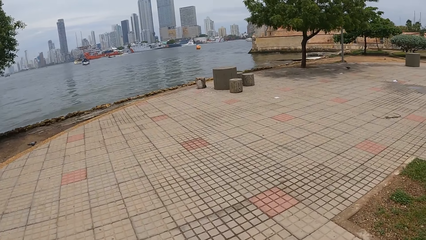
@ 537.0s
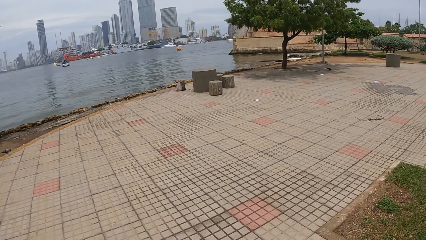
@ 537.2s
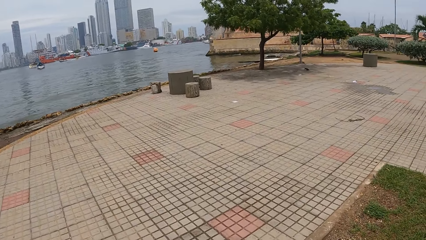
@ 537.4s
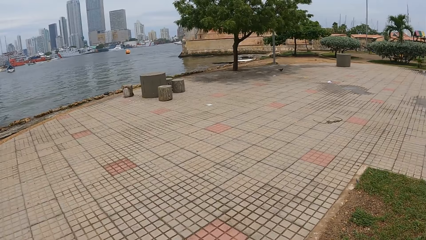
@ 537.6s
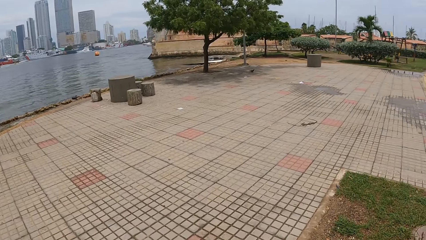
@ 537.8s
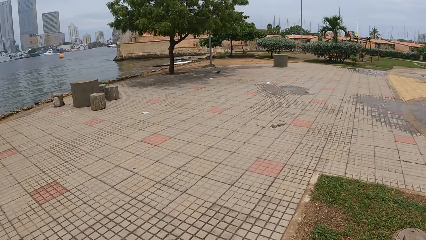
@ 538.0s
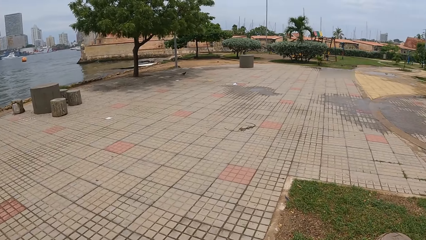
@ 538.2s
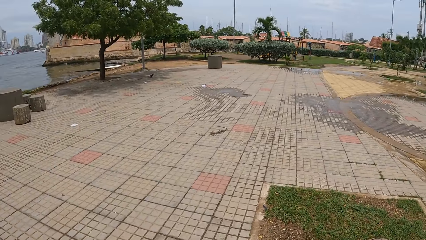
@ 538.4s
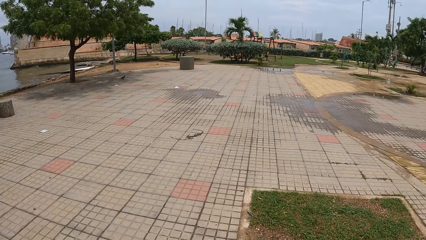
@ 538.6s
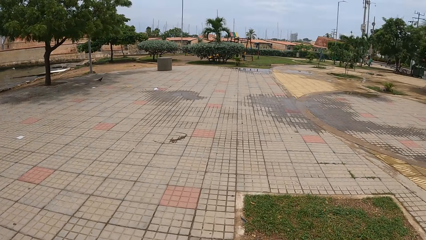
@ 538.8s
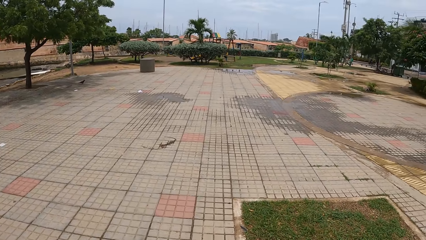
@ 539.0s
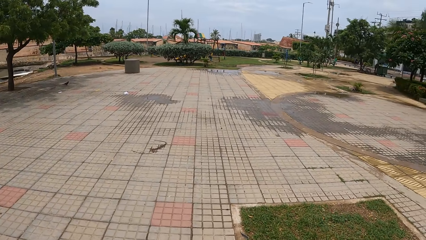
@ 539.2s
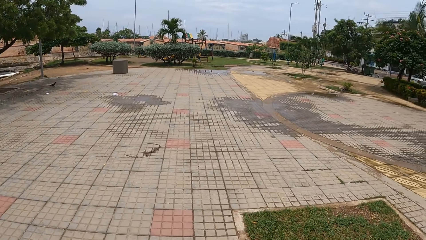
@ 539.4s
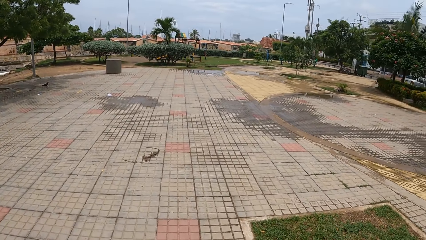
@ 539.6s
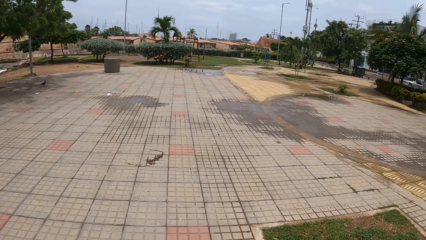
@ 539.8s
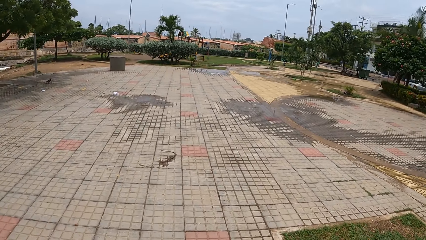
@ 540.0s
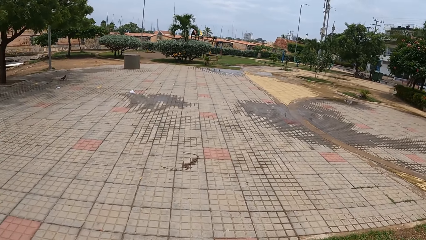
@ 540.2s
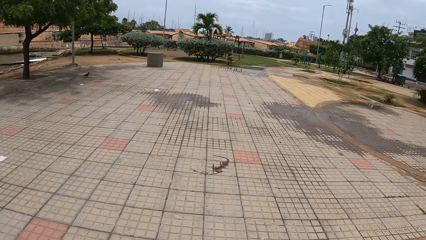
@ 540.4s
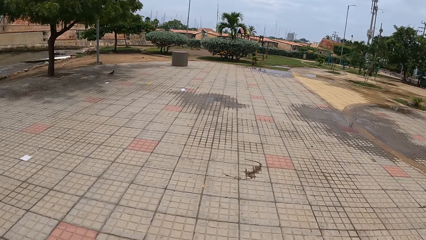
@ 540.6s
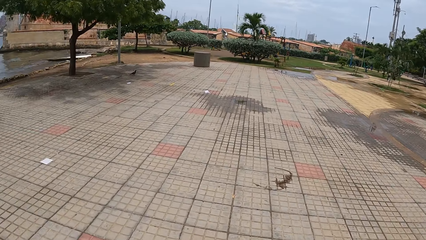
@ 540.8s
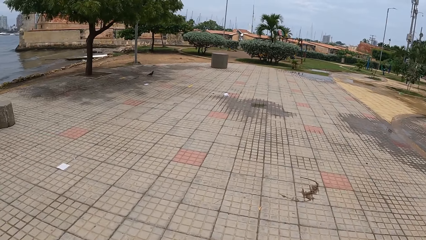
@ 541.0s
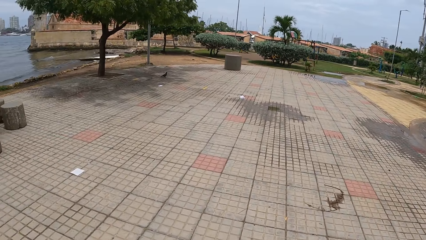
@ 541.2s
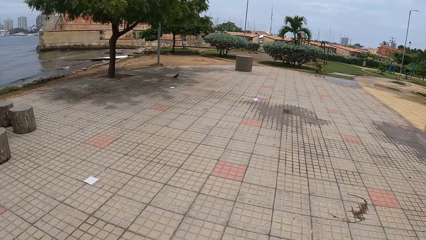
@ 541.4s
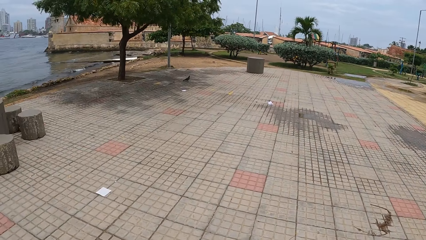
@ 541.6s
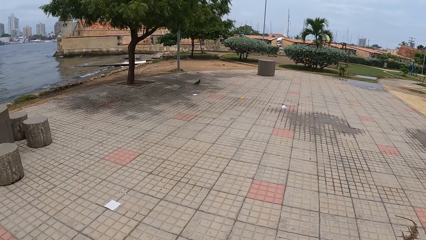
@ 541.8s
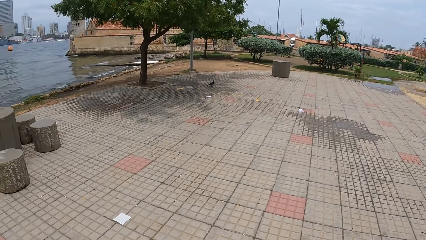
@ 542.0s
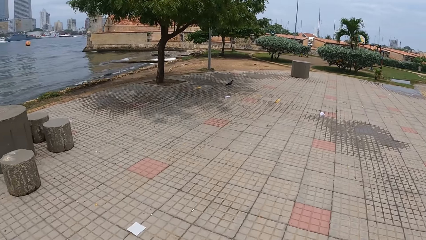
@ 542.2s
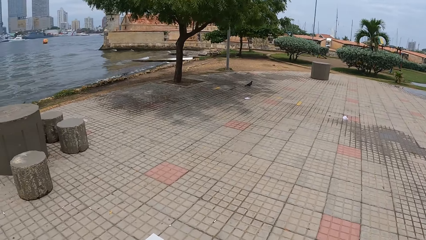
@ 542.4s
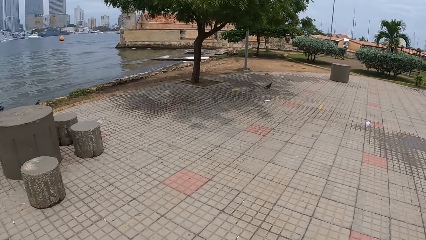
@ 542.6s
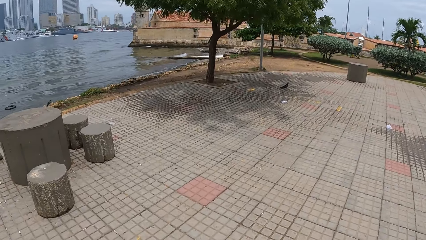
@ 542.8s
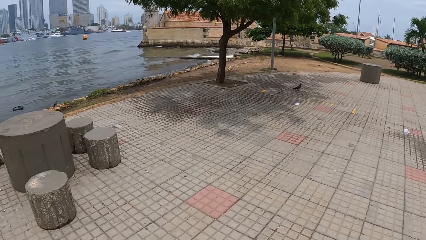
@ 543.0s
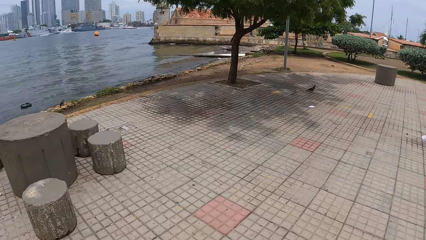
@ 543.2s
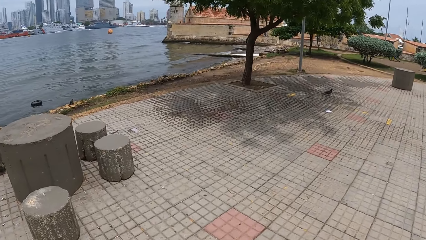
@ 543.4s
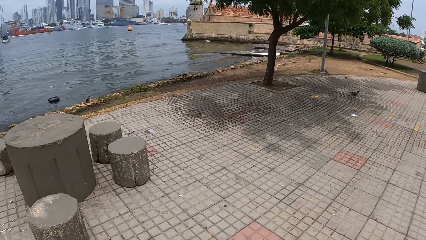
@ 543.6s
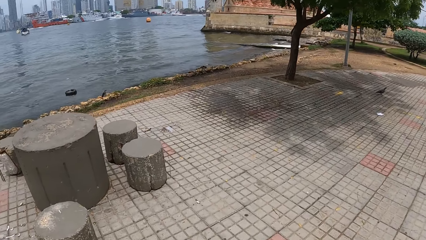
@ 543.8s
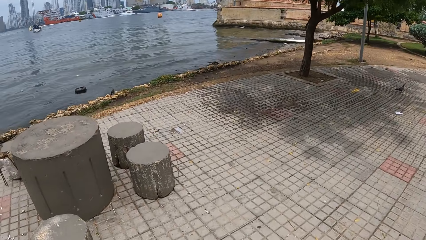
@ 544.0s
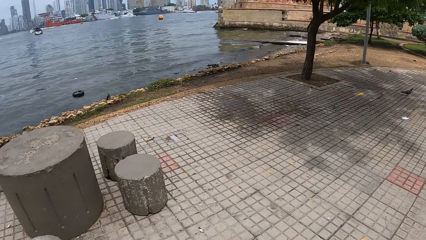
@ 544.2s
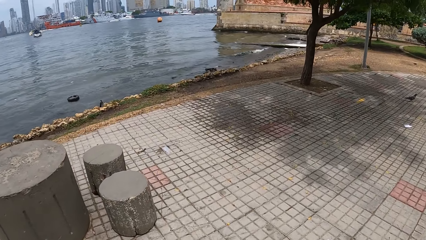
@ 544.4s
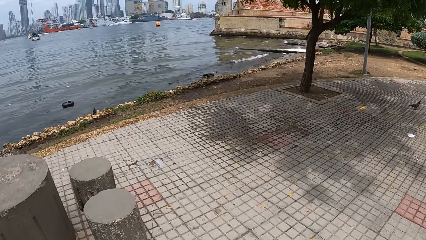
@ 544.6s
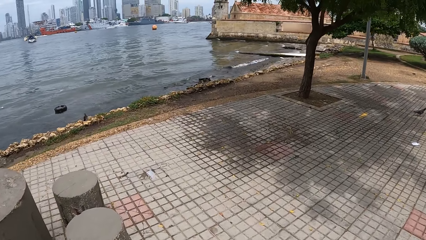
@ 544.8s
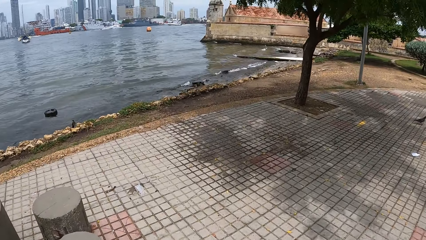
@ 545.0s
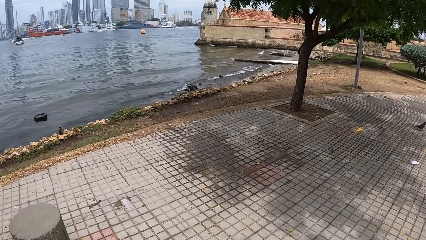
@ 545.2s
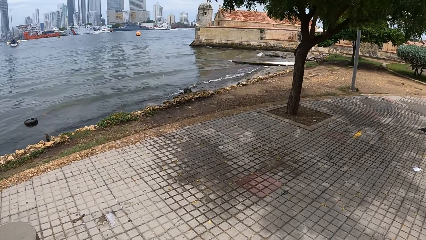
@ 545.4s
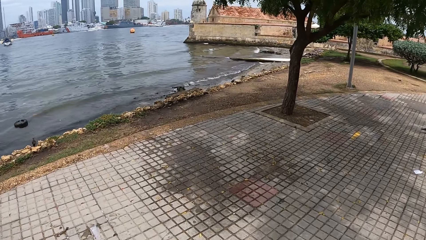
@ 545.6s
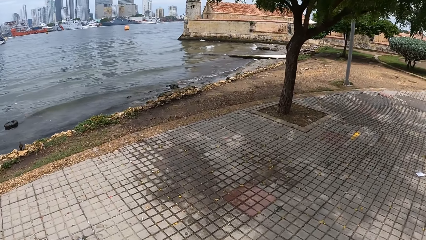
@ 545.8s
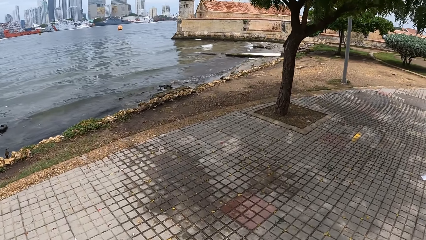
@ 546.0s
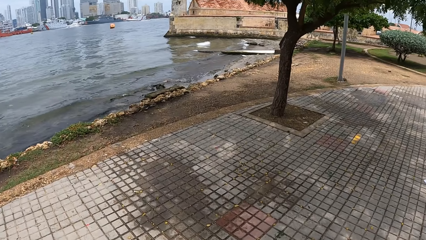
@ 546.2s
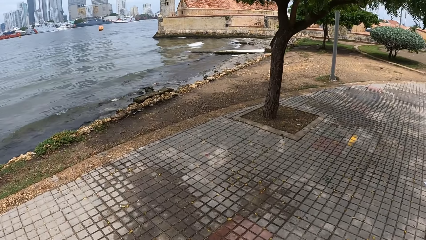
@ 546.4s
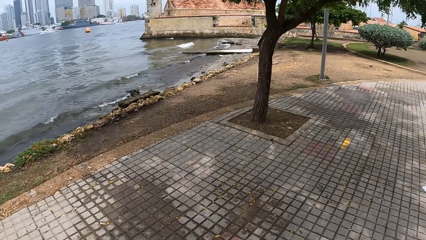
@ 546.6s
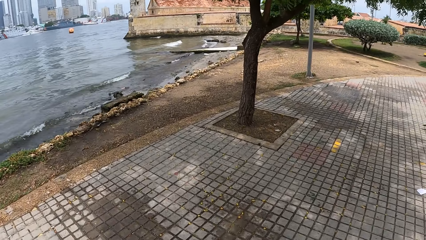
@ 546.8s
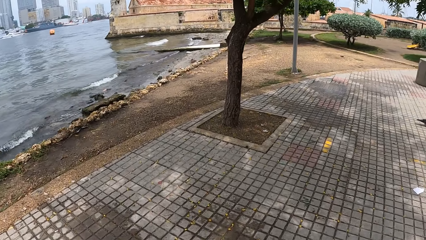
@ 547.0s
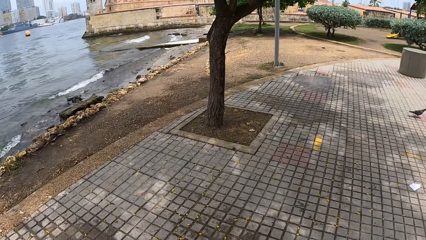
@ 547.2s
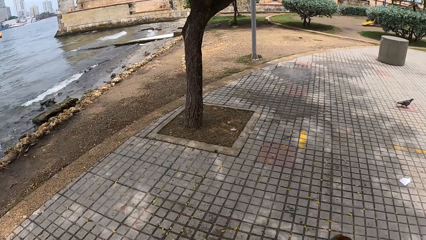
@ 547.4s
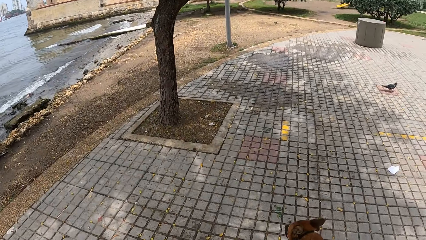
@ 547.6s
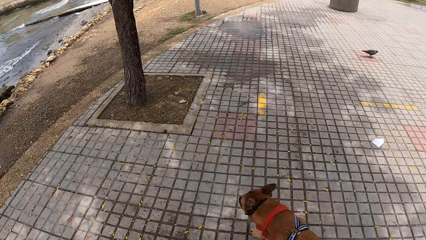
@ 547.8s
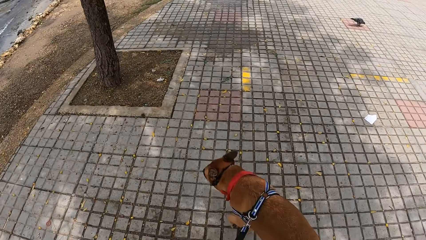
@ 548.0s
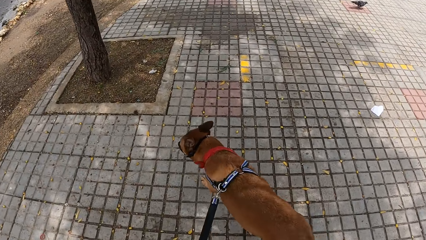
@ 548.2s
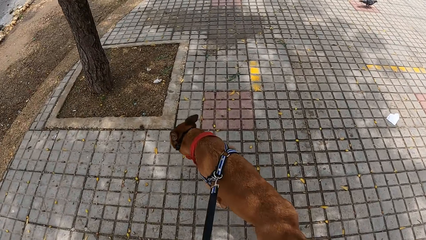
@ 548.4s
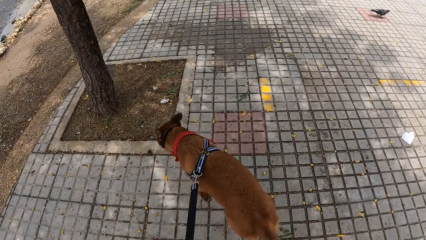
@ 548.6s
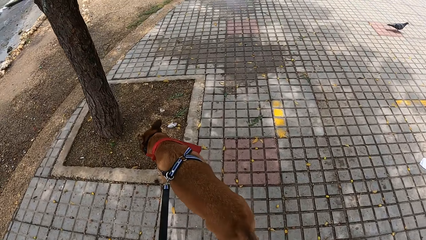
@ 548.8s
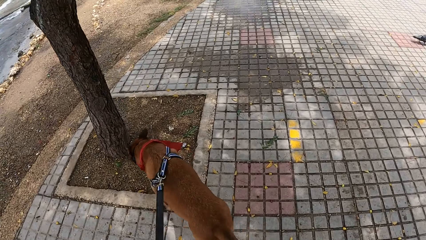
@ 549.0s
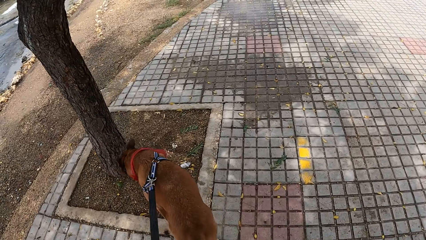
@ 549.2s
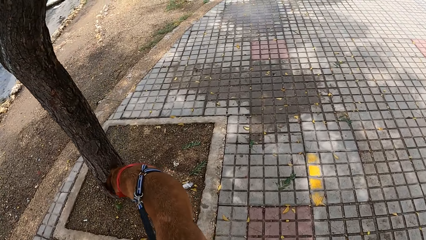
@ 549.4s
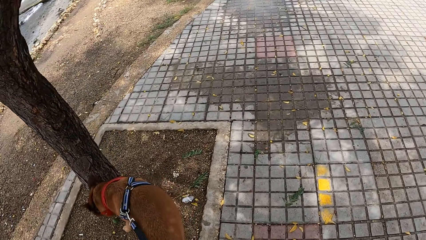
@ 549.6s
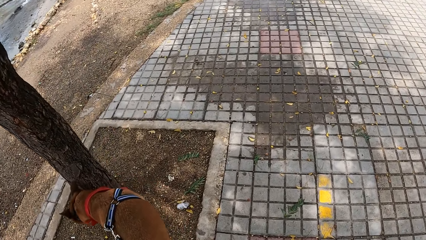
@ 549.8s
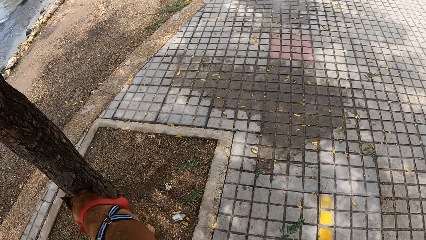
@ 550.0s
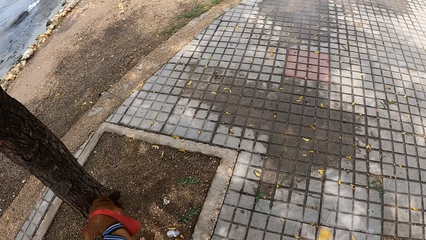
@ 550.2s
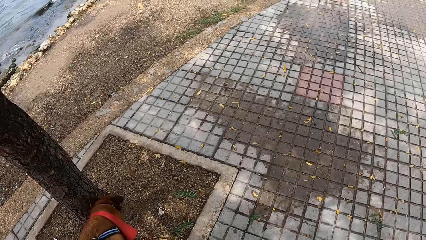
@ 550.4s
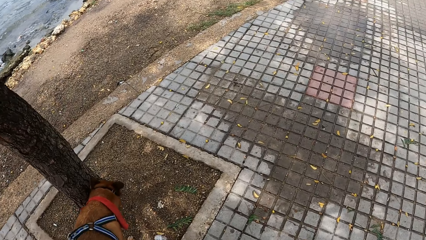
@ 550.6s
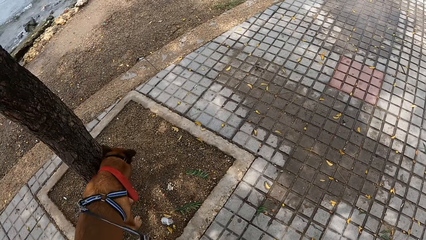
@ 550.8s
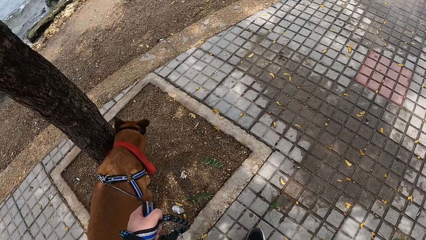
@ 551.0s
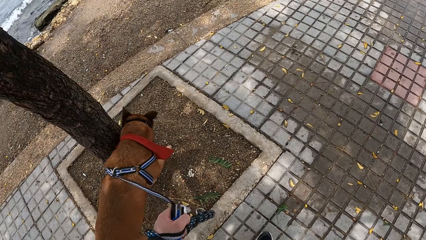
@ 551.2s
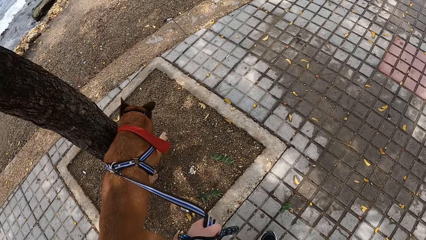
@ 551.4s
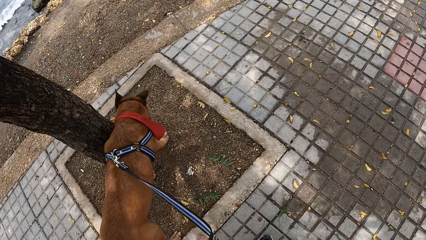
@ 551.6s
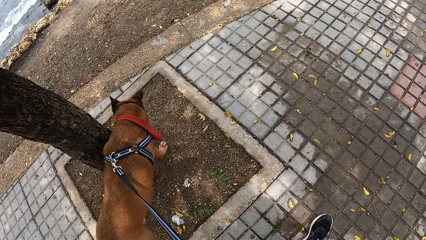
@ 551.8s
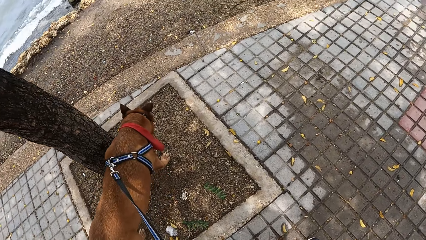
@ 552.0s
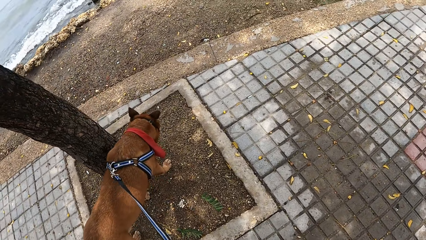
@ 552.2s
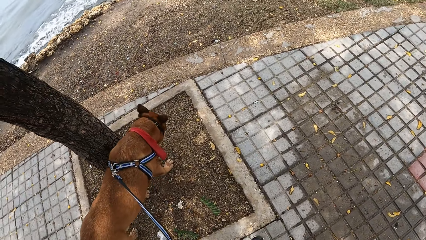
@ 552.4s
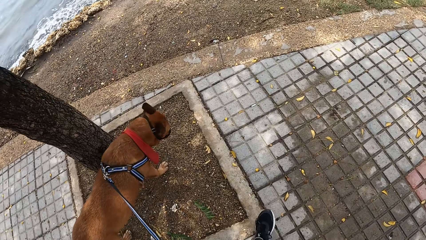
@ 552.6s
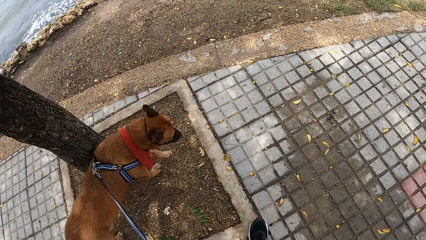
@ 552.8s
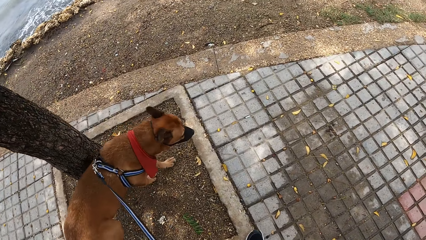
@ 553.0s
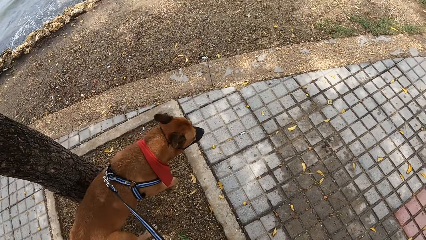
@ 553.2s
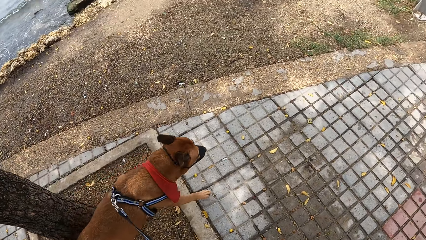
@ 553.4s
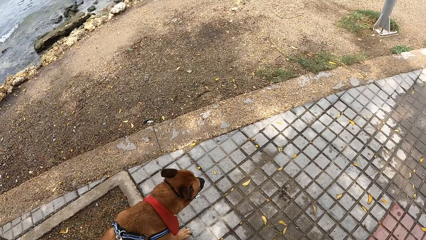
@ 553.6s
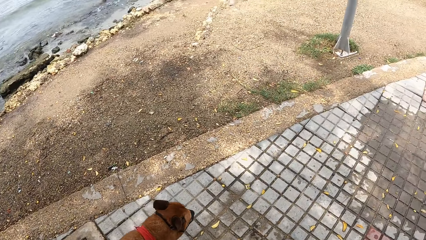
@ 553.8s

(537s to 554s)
The camera wearer adjusts a dog leash. They walk a dog around the compound with the dog leash.
